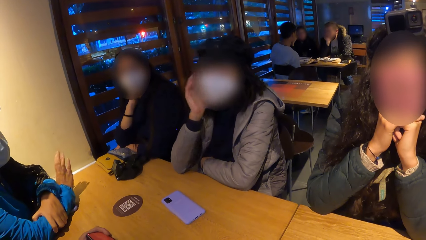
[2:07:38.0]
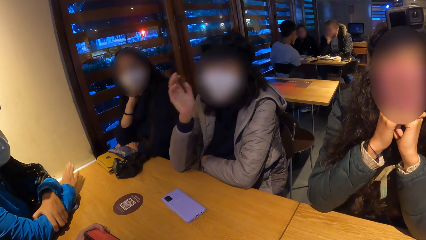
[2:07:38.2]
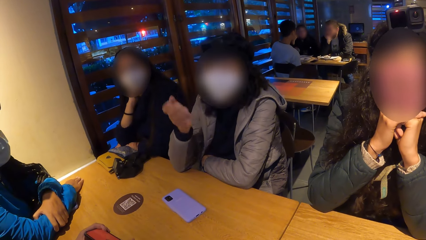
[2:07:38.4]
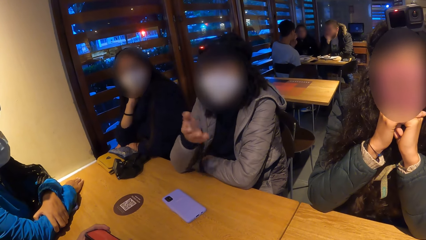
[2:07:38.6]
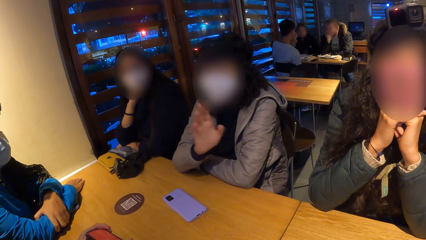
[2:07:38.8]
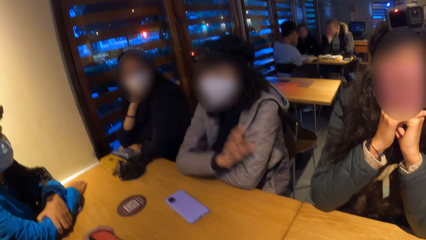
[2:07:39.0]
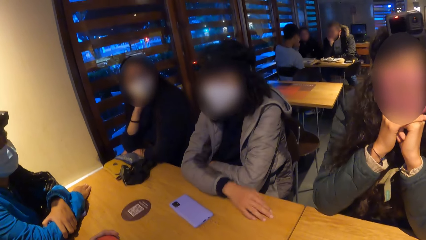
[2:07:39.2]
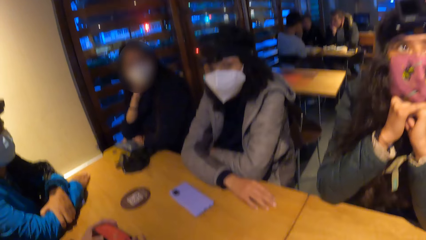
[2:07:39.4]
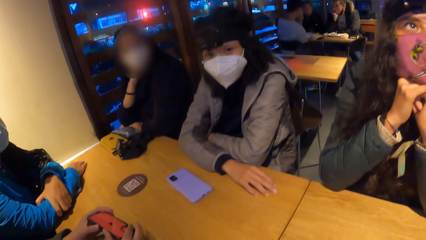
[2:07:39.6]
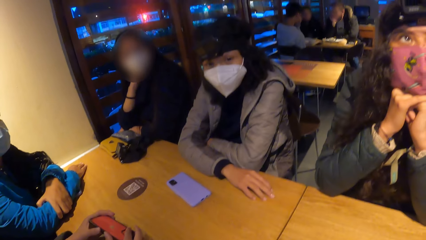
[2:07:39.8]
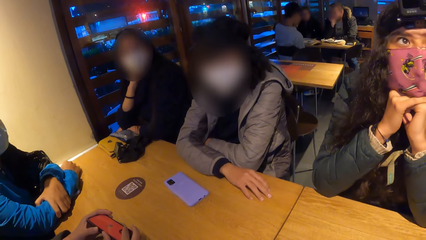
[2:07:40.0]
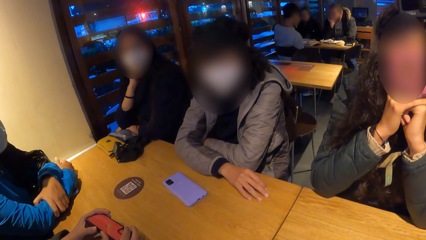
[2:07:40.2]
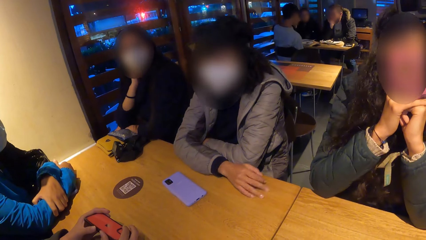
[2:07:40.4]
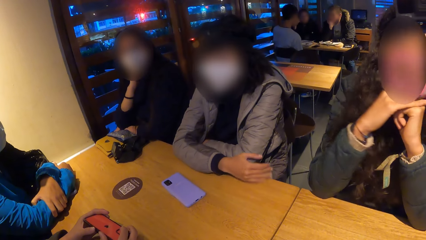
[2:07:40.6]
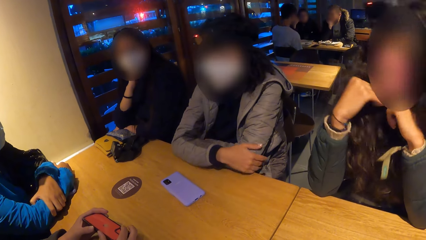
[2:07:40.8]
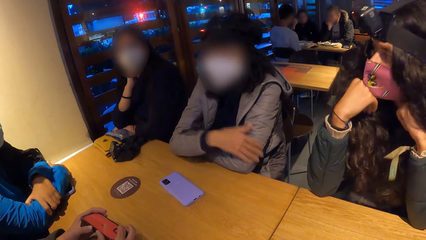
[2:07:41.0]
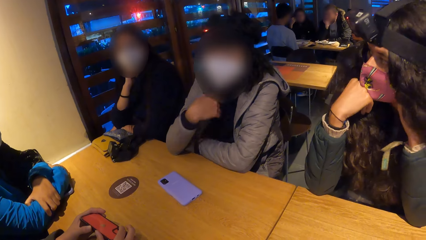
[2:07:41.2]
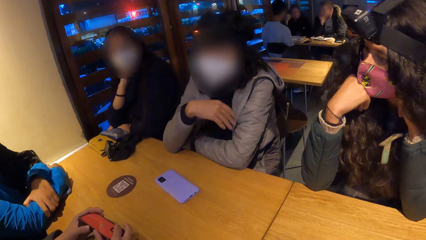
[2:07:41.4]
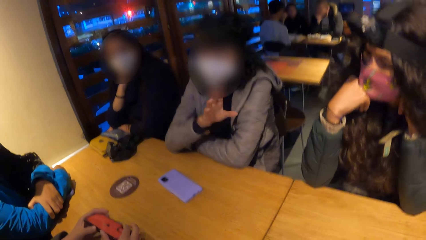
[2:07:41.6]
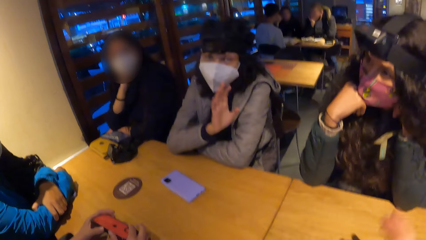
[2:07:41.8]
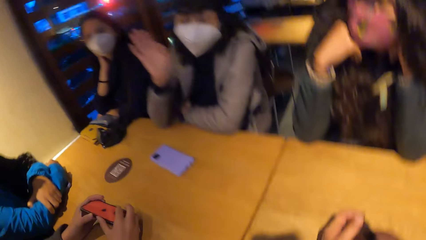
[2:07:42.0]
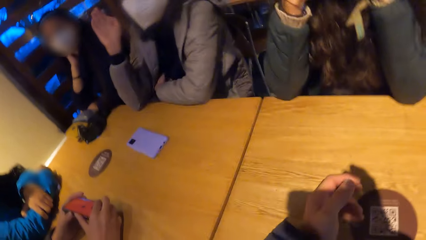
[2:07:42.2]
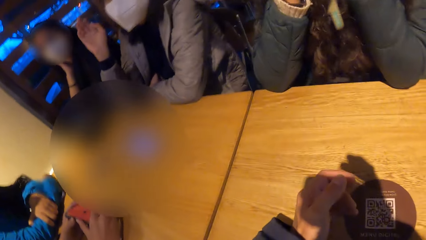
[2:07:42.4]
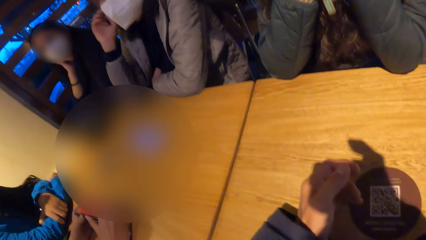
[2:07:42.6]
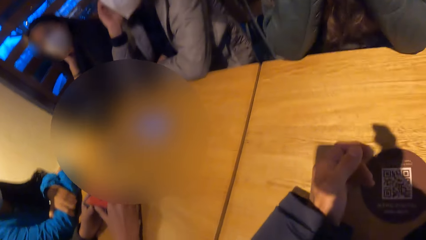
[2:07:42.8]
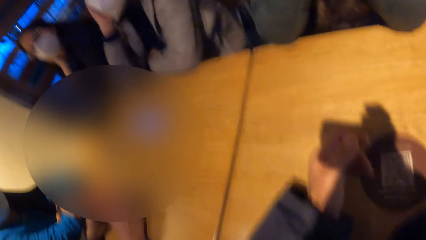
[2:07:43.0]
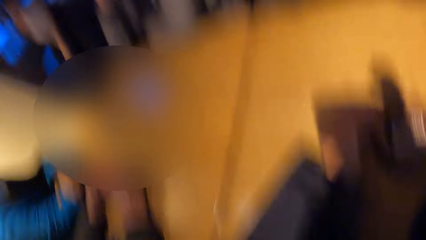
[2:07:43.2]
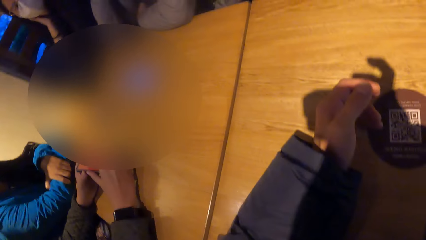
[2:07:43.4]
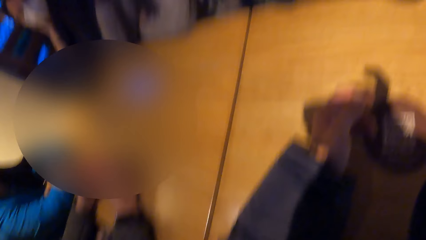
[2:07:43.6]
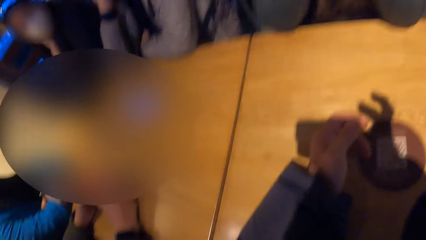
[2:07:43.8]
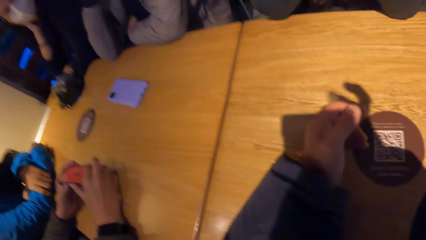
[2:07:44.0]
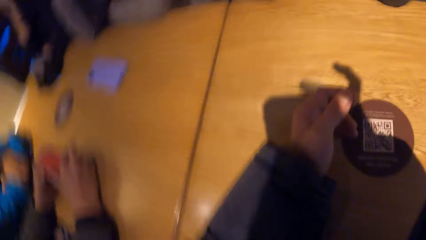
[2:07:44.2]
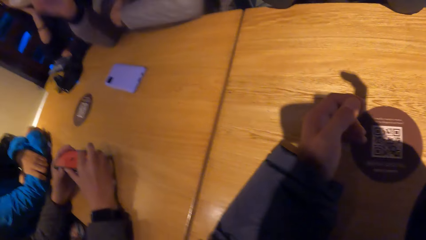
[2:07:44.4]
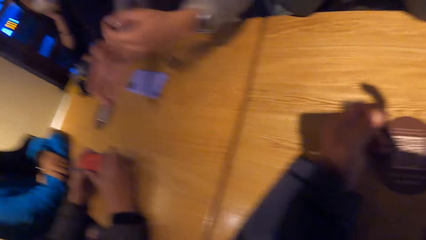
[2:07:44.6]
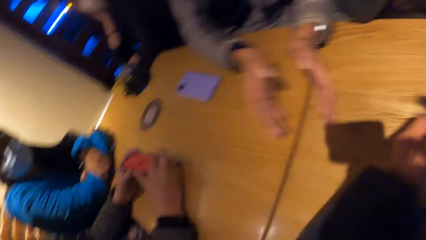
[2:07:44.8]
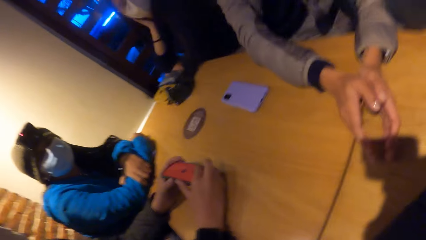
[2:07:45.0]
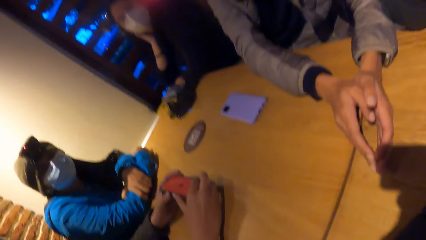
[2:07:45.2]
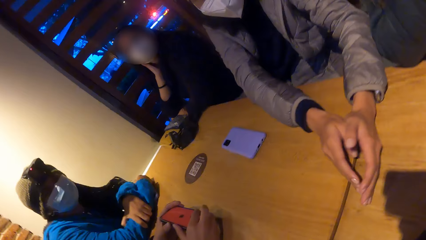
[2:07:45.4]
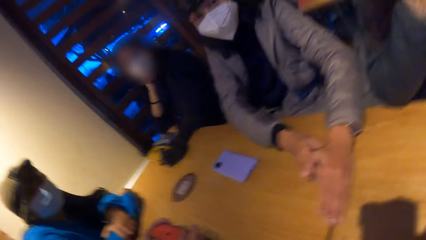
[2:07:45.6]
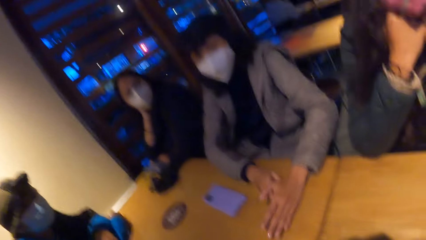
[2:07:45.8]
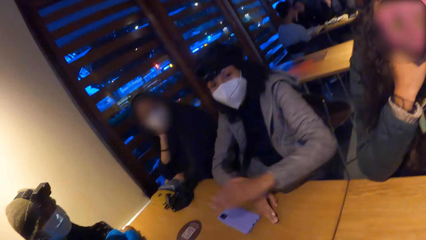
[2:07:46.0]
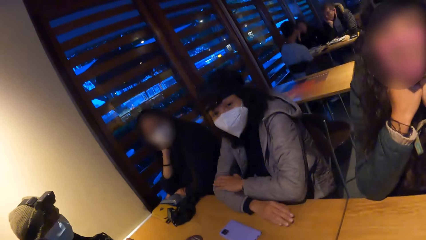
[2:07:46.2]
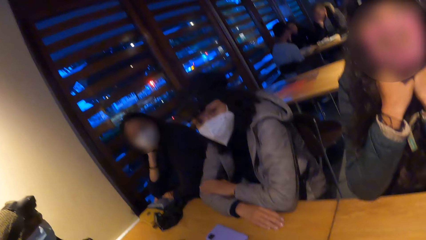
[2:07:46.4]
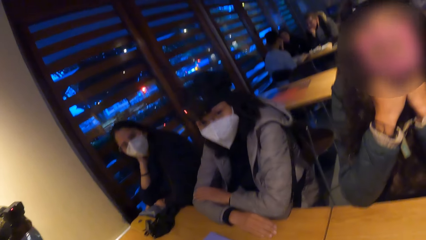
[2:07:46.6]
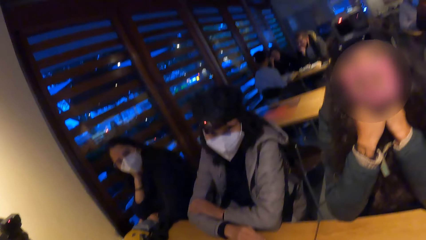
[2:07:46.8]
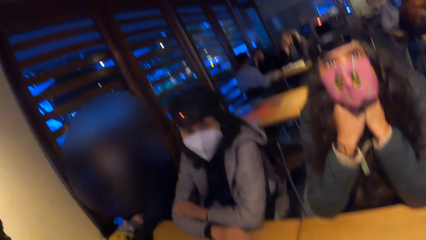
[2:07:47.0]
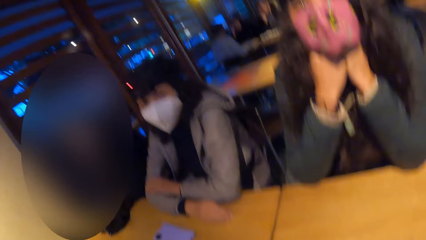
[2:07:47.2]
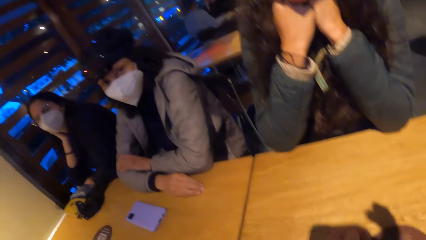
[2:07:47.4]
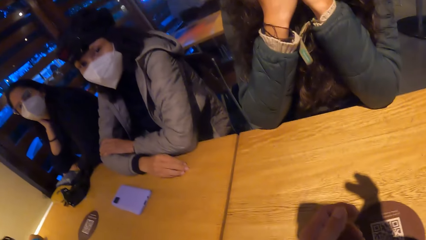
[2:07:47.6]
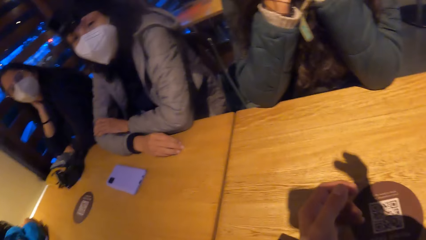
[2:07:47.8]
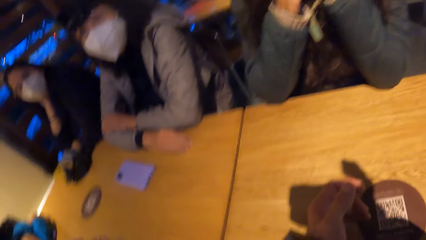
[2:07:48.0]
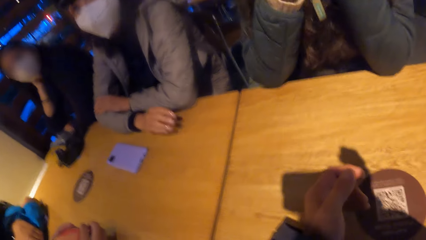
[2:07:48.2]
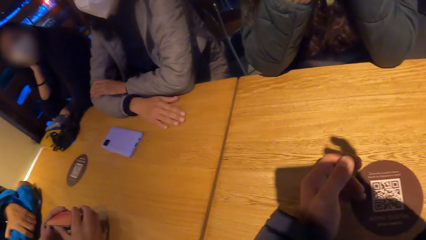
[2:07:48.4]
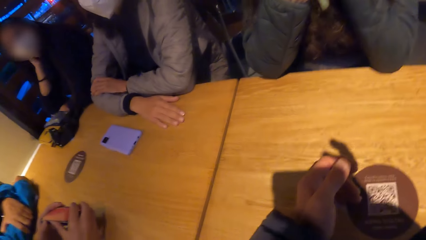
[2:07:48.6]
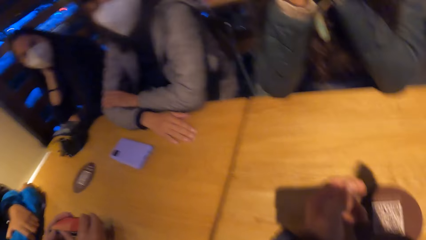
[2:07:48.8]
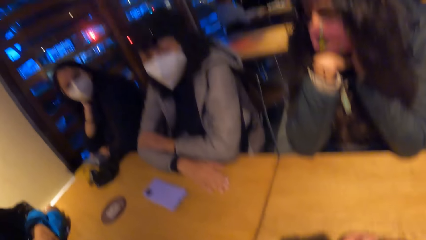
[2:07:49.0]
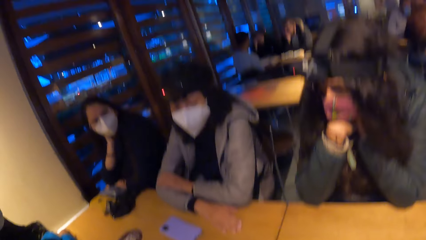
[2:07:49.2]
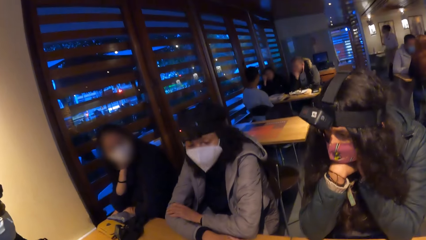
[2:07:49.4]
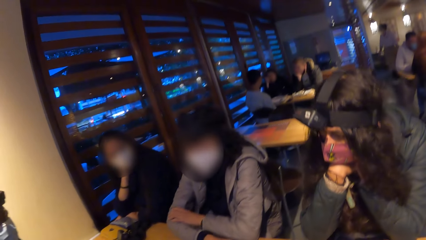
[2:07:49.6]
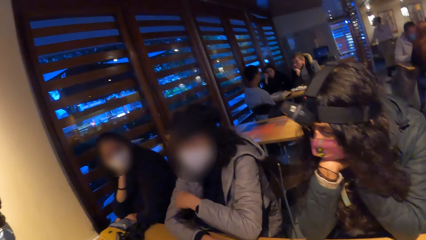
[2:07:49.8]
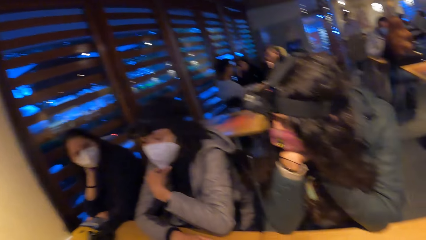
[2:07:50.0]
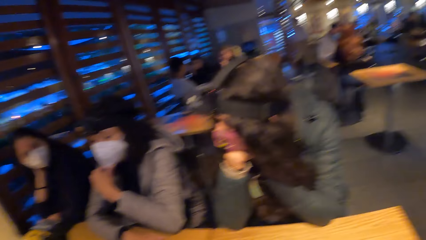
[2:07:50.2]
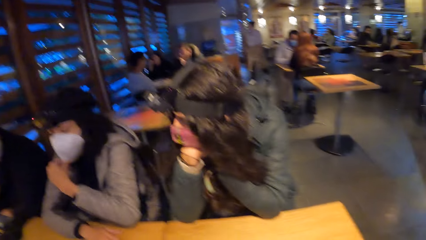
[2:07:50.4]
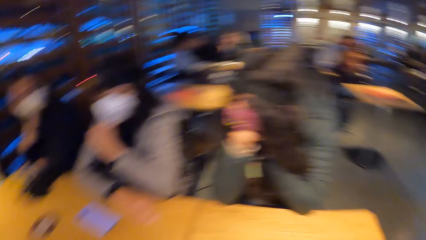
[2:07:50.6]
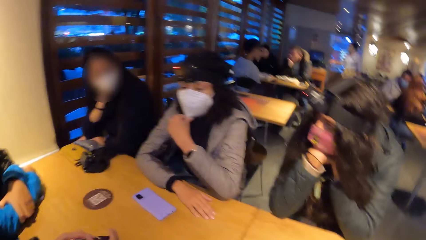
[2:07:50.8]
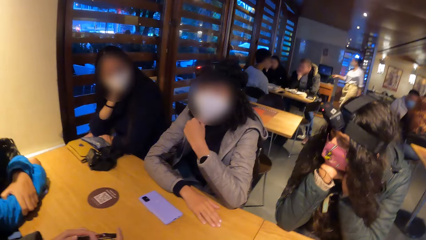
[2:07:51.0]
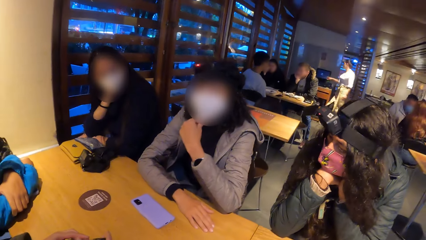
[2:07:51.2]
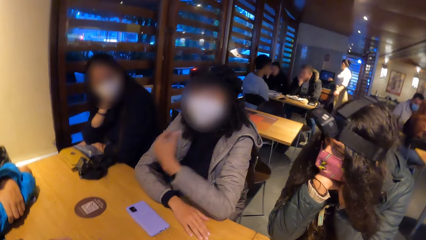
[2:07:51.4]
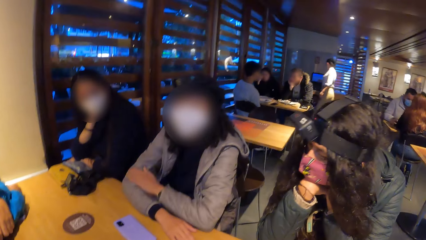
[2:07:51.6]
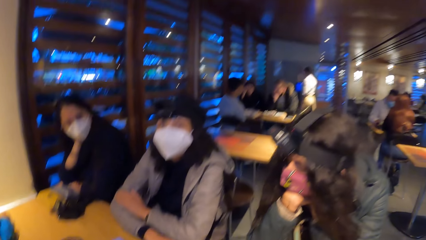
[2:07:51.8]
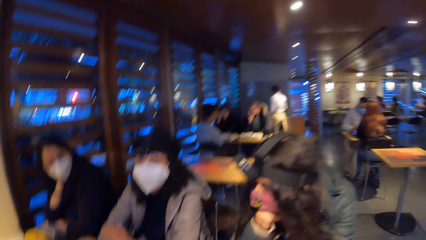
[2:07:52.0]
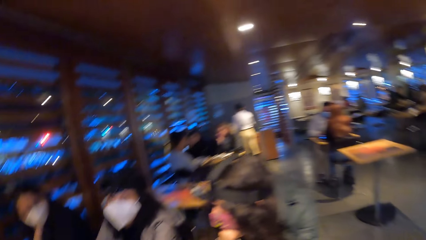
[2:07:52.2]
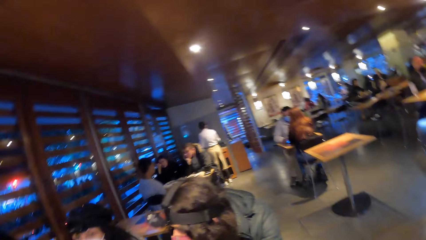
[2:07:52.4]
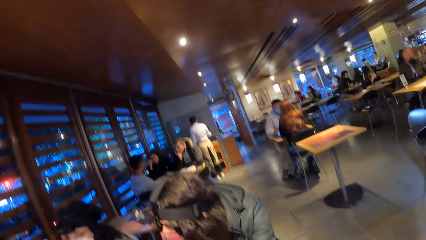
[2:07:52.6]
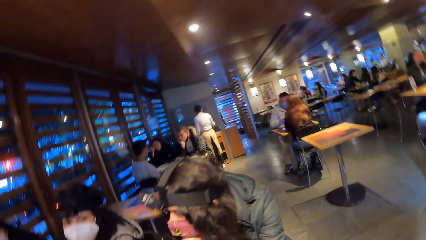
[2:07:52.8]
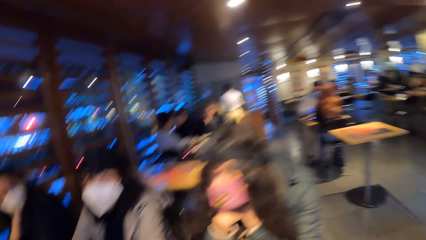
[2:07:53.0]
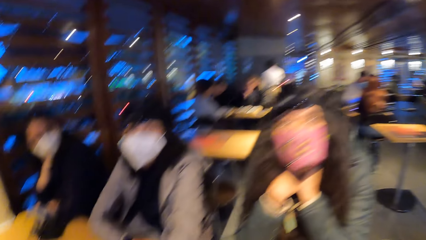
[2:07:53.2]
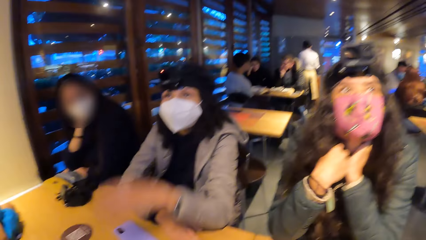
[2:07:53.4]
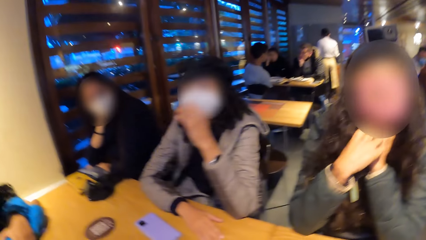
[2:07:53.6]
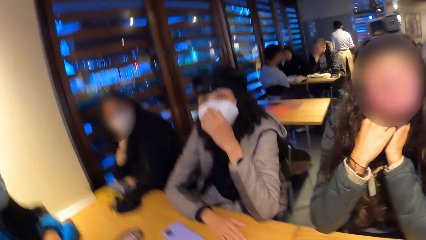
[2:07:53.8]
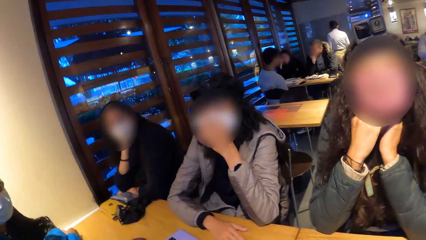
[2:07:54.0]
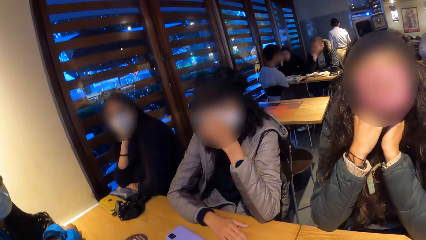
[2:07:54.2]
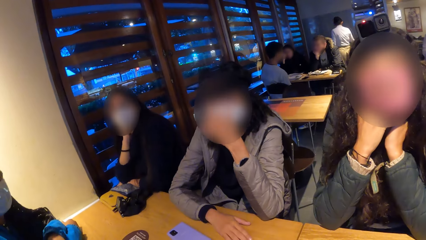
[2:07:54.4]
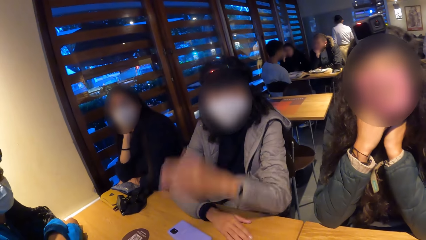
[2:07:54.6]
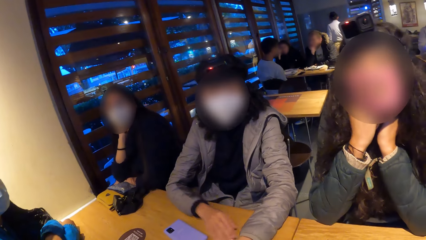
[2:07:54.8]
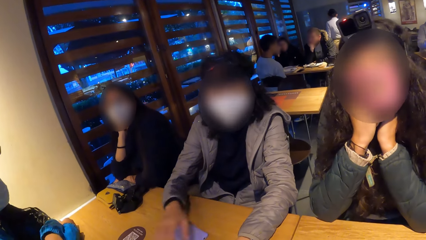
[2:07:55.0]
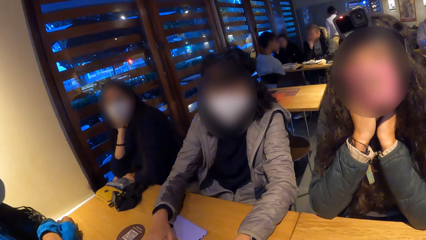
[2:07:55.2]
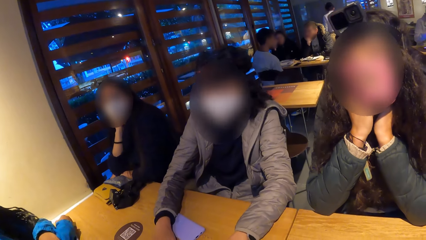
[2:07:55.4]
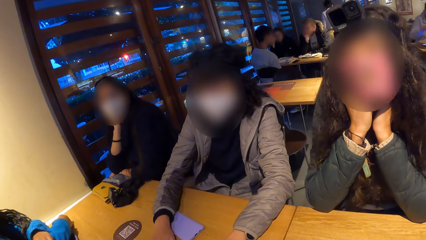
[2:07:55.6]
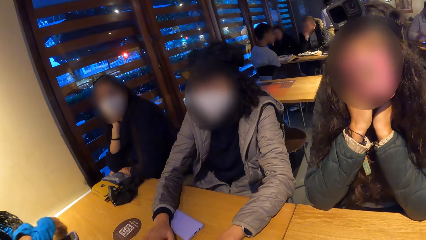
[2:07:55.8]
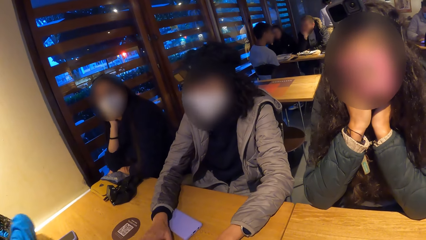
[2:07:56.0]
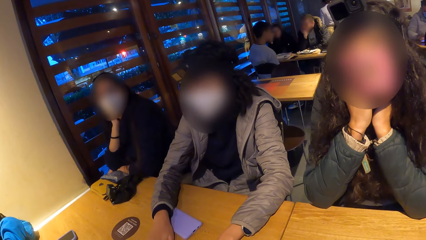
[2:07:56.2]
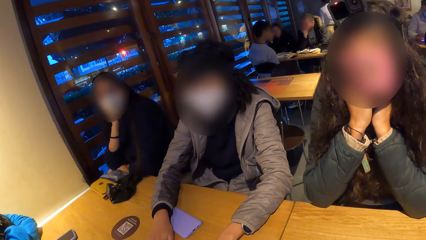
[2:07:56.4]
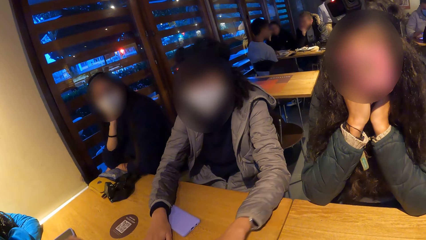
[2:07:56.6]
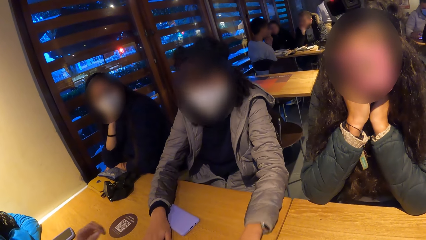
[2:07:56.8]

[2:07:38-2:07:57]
A woman places her right hand on the table. The camera wearer looks around. The woman places both hands on the table and pulls her hands from the table. The camera wearer looks around. They hold both hands on the table and look around. The woman holds a face mask with her left hand and drops her hand from the face mask.
